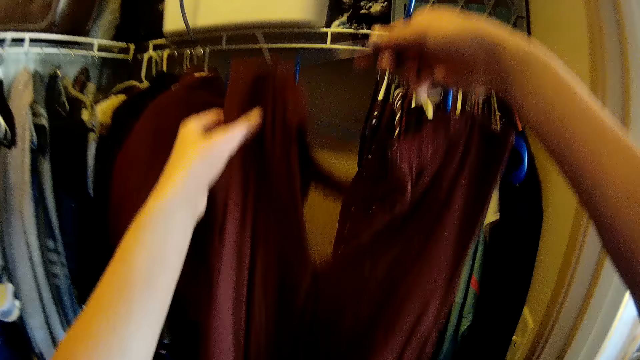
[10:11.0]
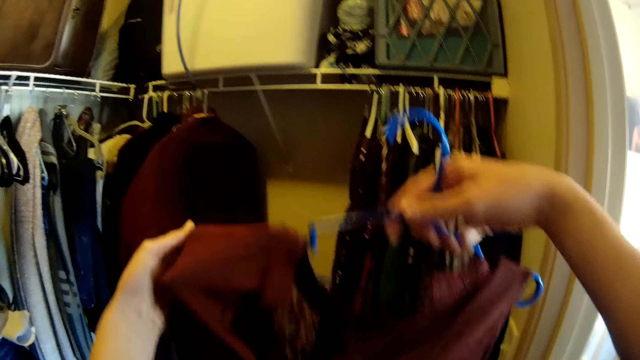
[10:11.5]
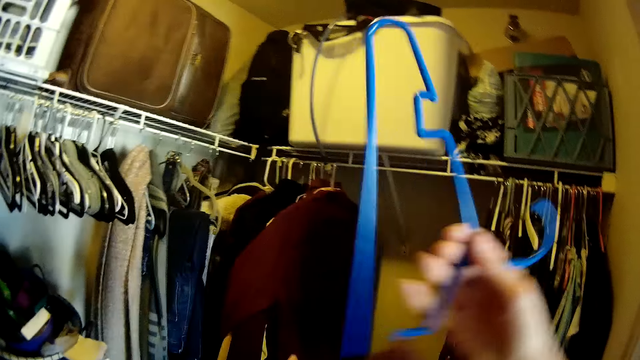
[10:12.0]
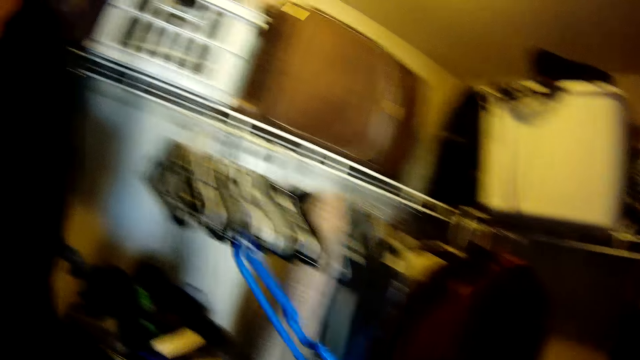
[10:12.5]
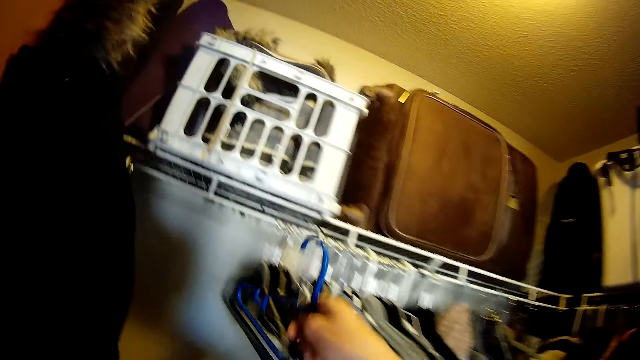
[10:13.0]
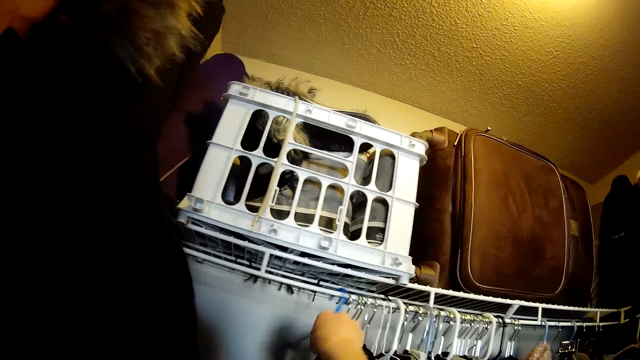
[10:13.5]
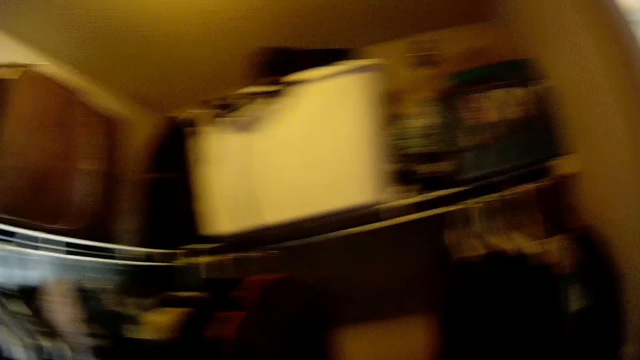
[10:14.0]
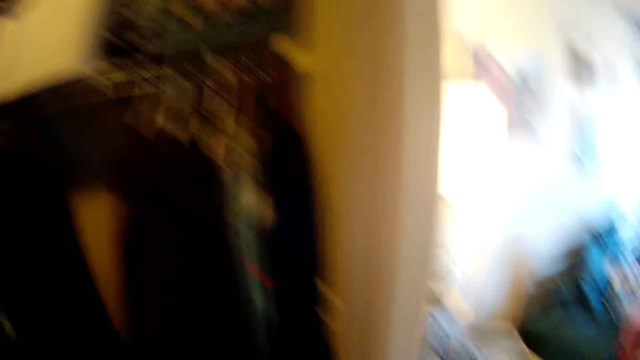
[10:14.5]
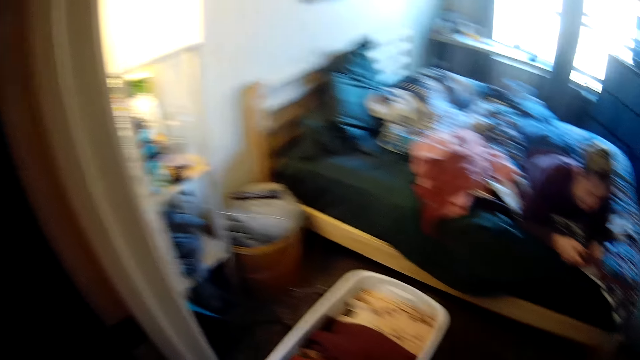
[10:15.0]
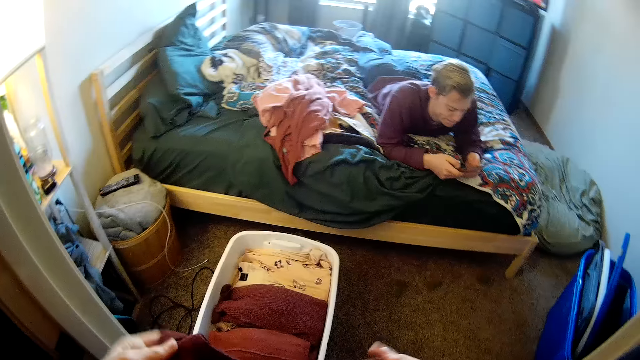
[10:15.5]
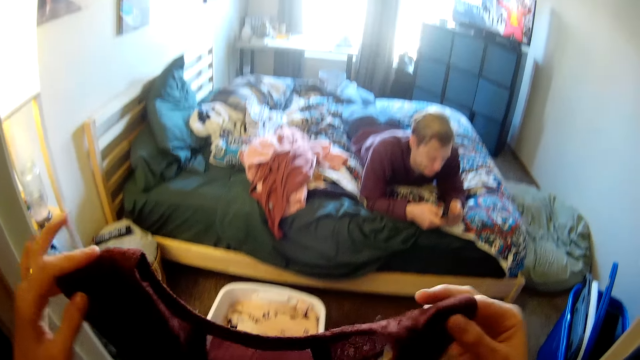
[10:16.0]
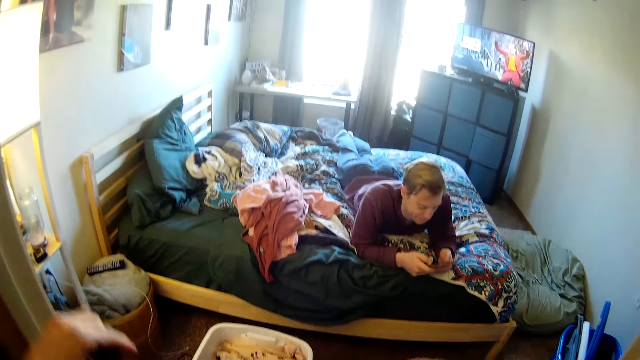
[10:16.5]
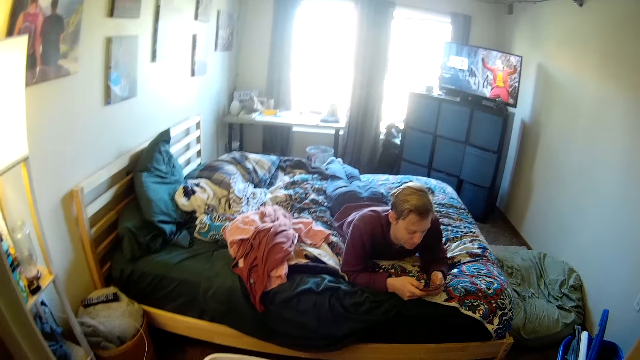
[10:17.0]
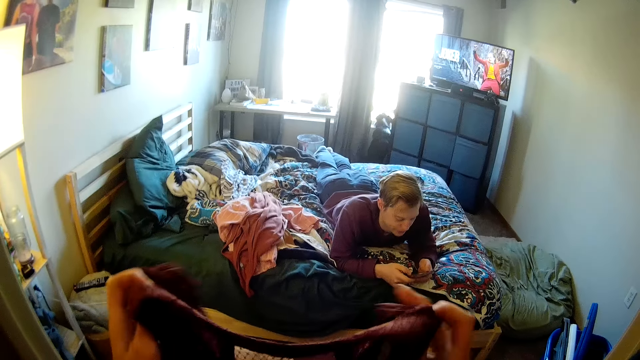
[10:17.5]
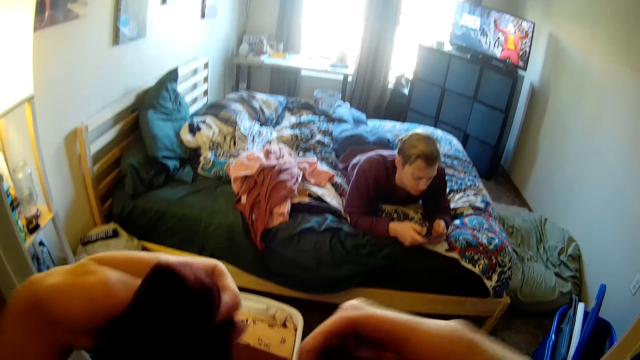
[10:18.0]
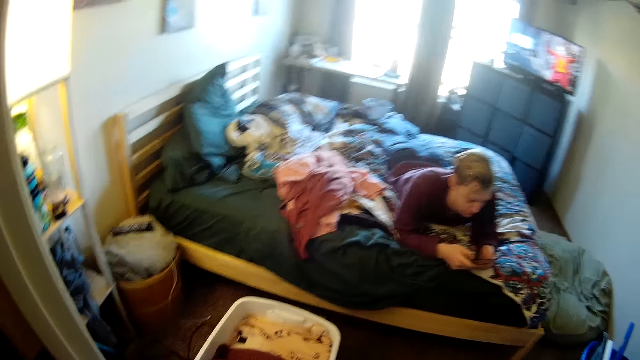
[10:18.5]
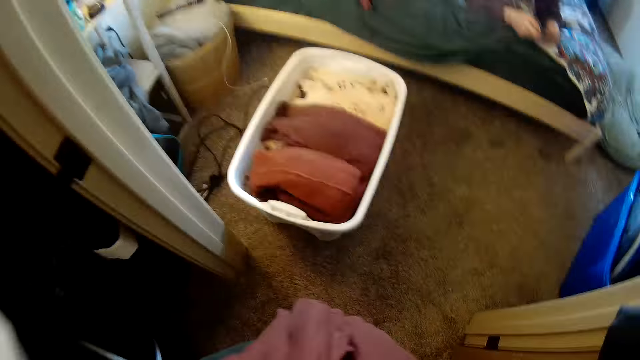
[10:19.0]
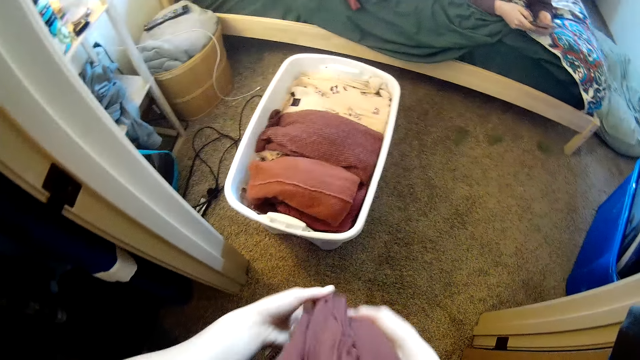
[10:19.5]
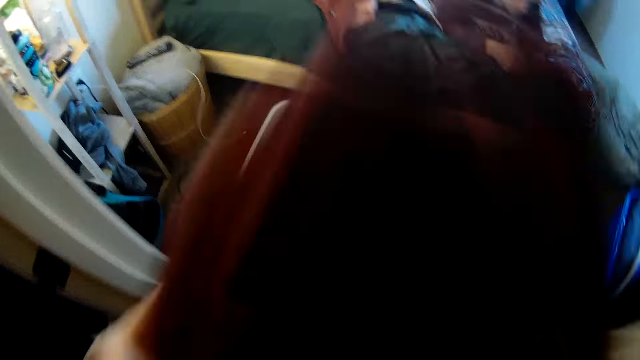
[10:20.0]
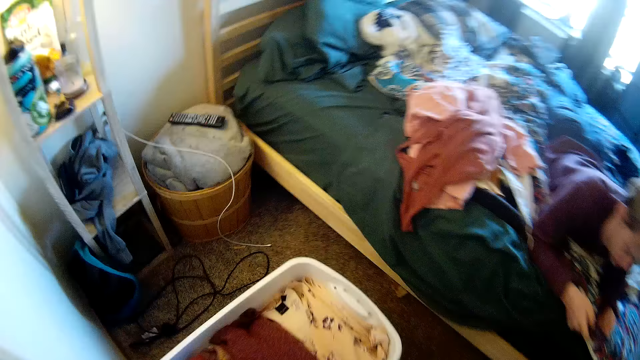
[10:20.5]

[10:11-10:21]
The camera wearer removes the cloth from the hanger with their hands. They walk. They put the cloth hanger on a shelf. They stare around. They hold the cloth with both hands and fold the cloth with both hands.

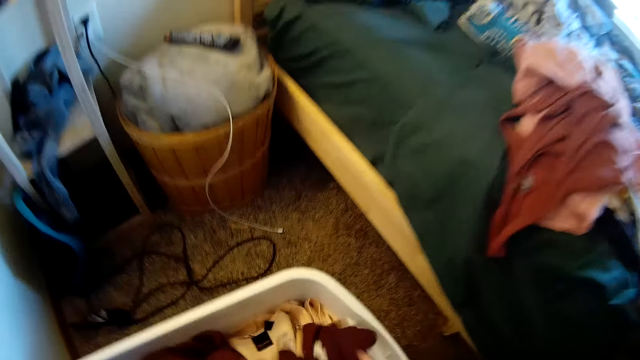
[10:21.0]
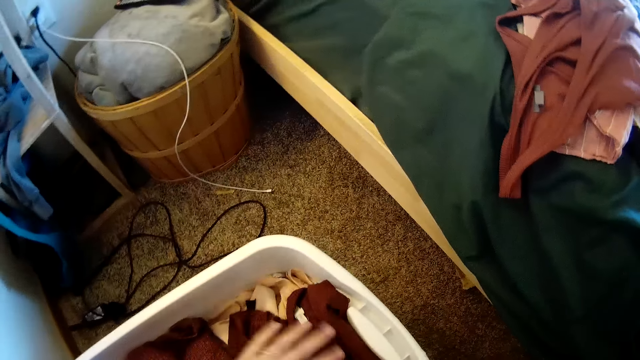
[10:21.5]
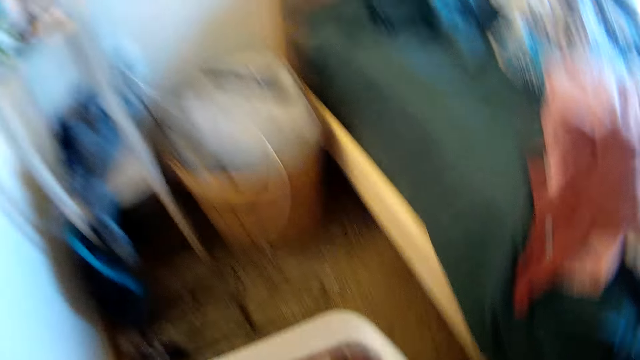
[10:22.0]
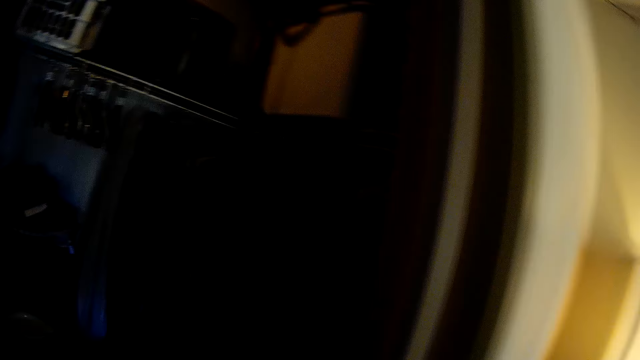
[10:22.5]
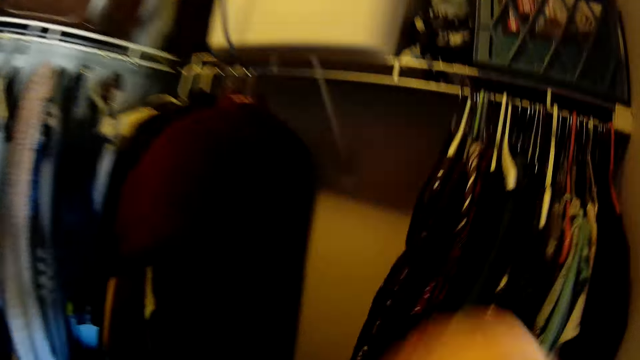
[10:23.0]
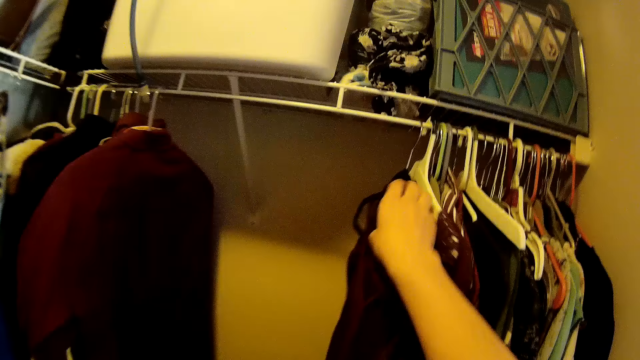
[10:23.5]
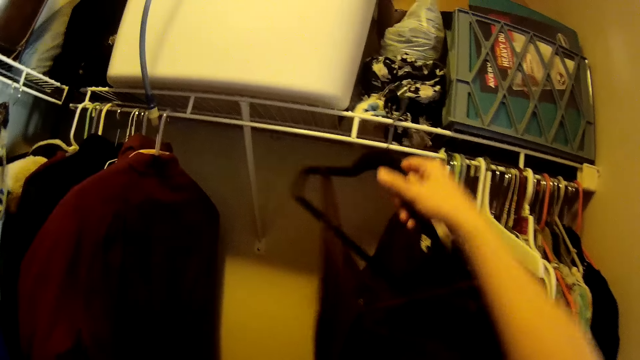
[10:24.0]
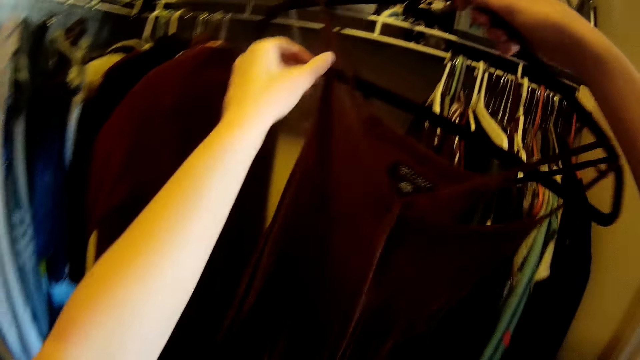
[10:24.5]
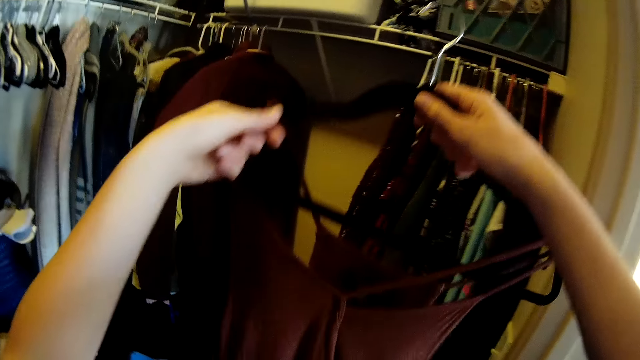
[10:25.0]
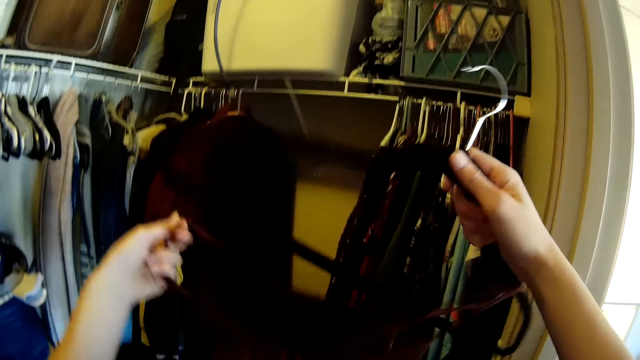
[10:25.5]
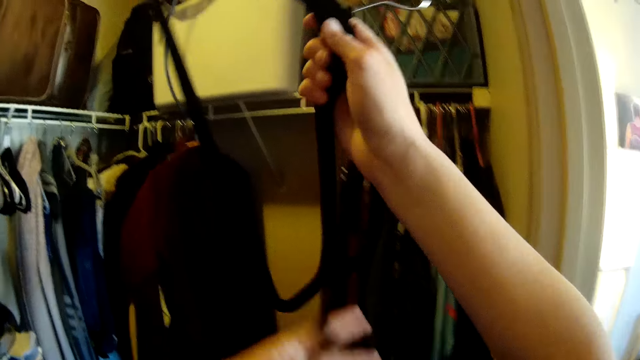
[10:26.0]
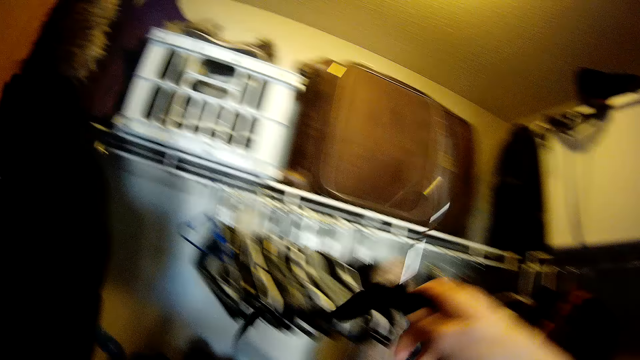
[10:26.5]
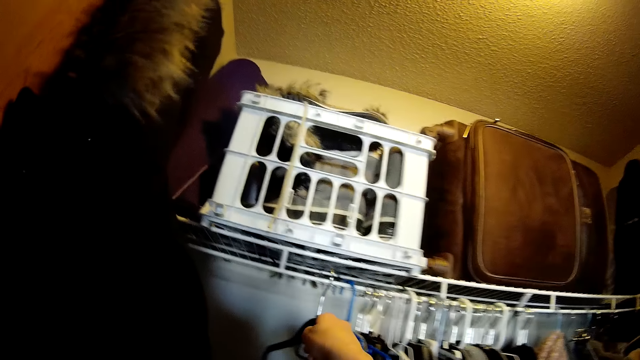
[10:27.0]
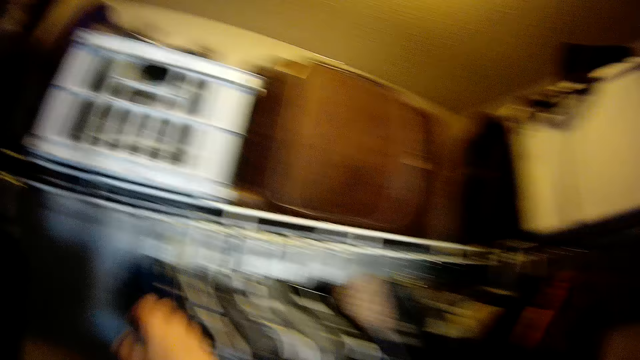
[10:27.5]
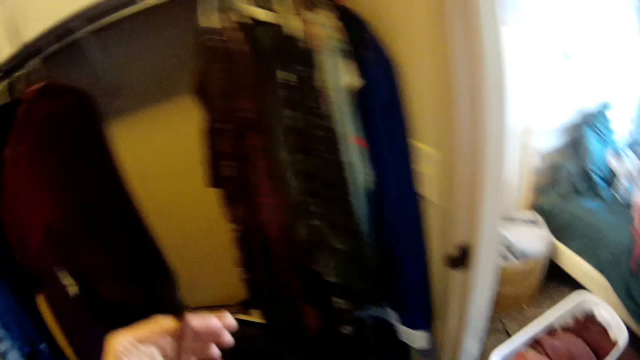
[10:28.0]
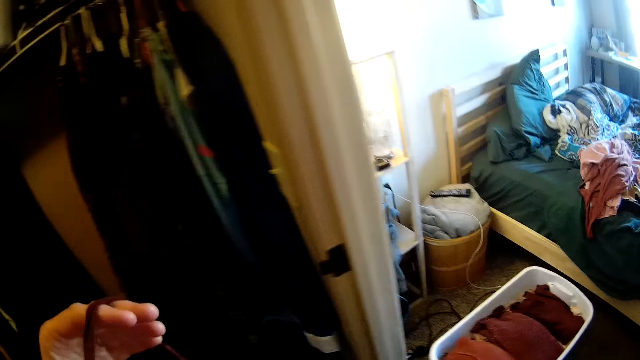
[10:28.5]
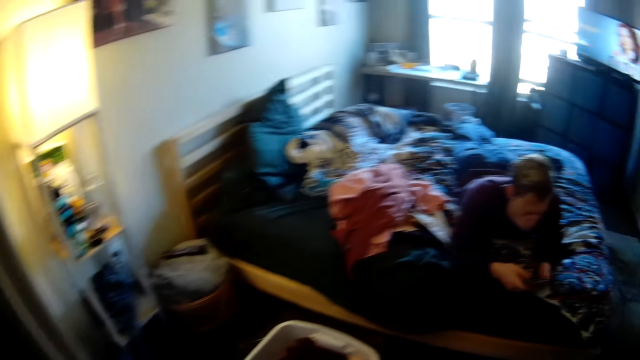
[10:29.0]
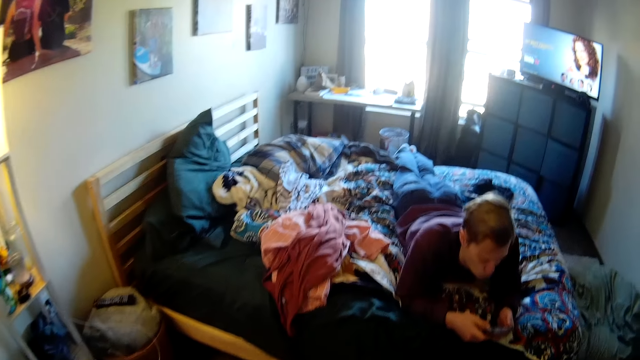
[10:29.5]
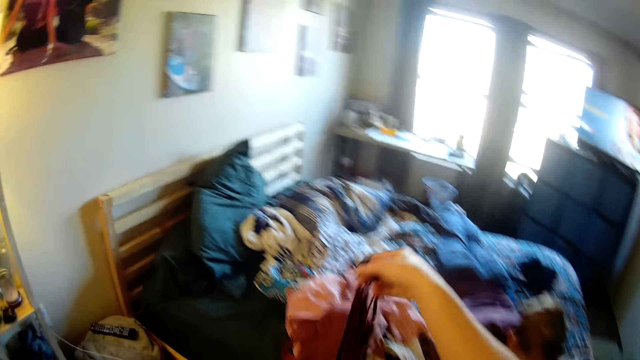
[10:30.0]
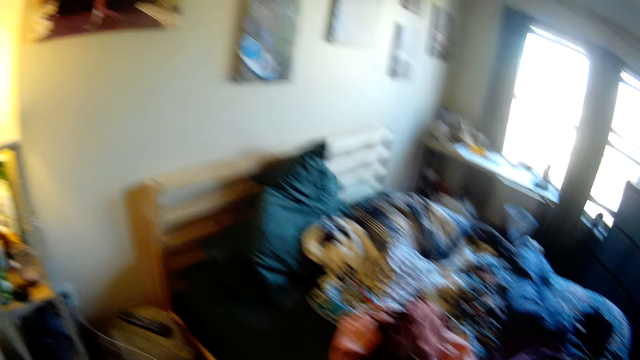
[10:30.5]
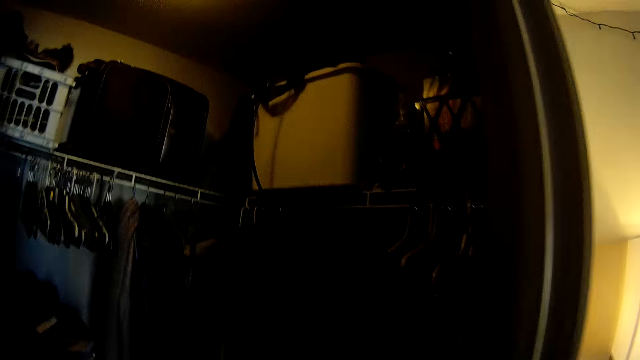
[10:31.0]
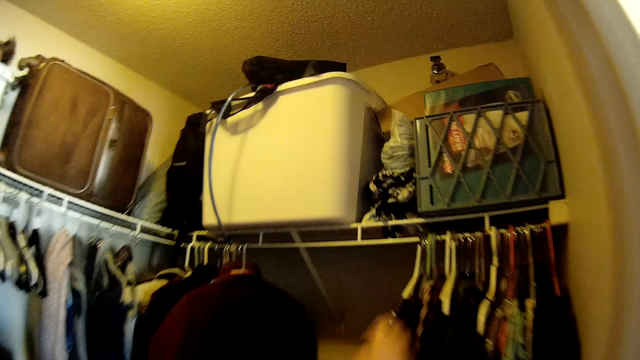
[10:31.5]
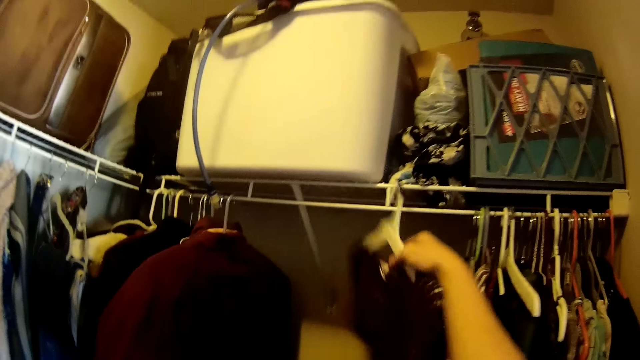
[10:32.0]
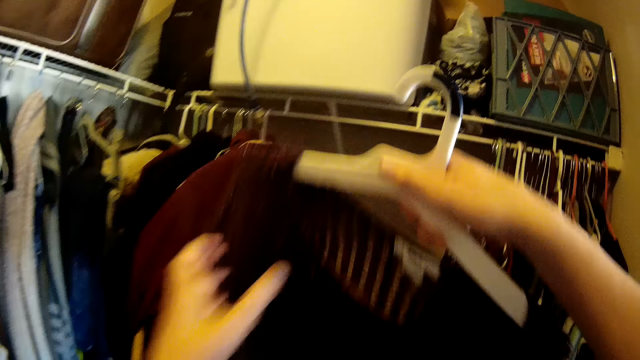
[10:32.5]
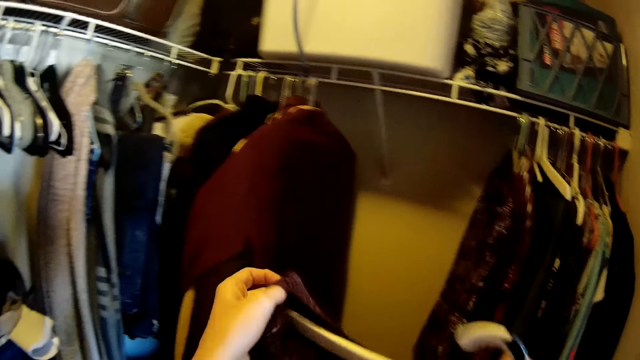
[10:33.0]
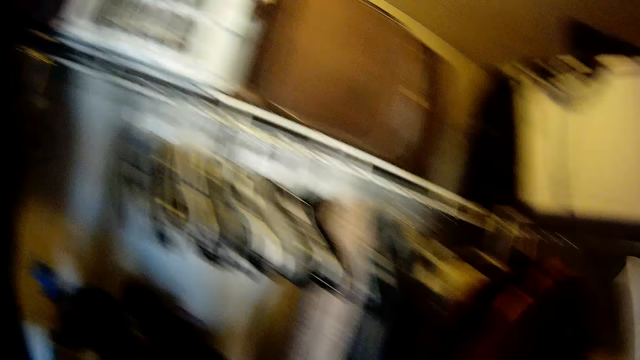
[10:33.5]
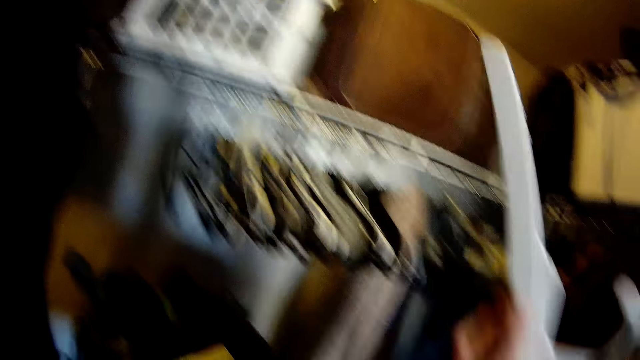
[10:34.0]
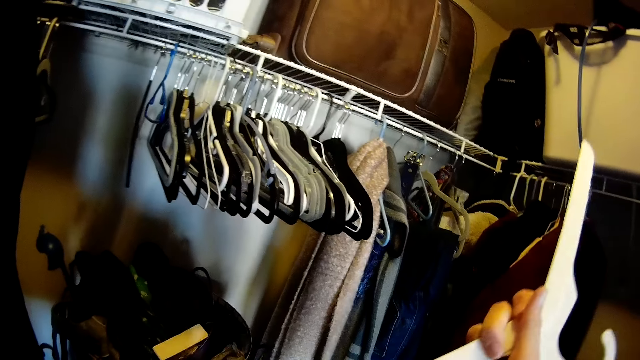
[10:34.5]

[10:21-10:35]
The camera wearer puts the cloth in a white clothes bin. They stare around. They walk towards the clothes at the shelf. They pick up the cloth in a hanger from the shelf. They remove the cloth from the hanger with their hands. They put the cloth hanger on the shelf. They stare around. They drop the cloth on the bed with the right hand. They stare around. They walk towards the clothes at the shelf. They pick up the cloth in a hanger from the shelf. They remove the cloth from the hanger with their hands. They stare around.
